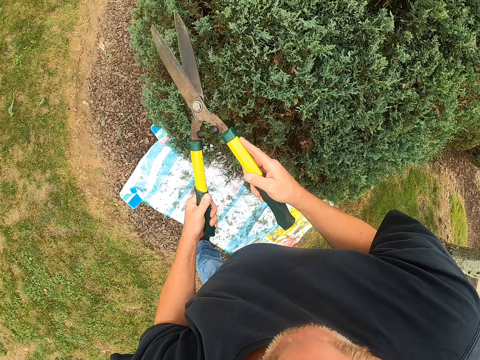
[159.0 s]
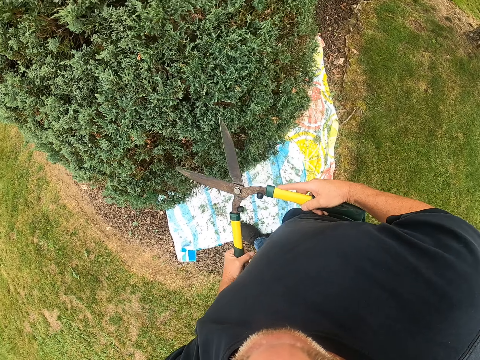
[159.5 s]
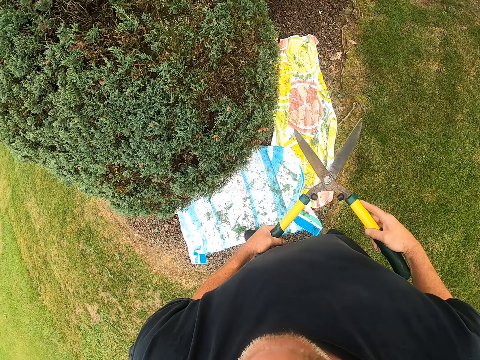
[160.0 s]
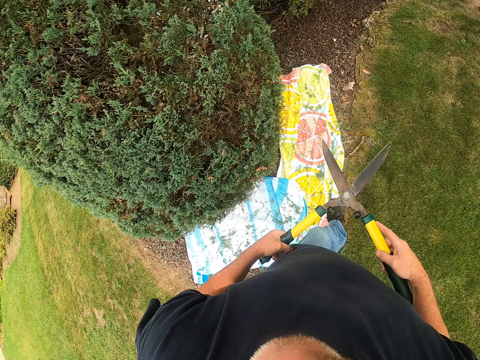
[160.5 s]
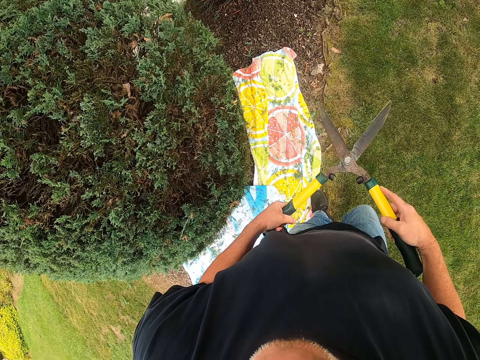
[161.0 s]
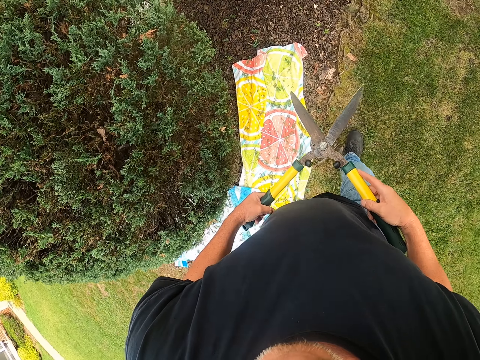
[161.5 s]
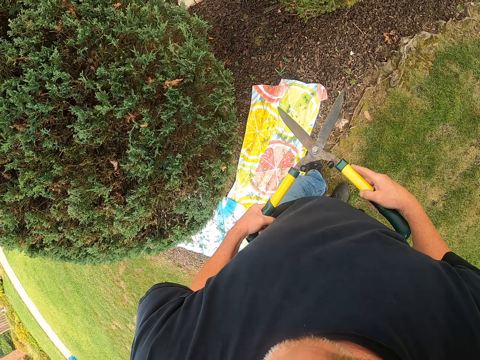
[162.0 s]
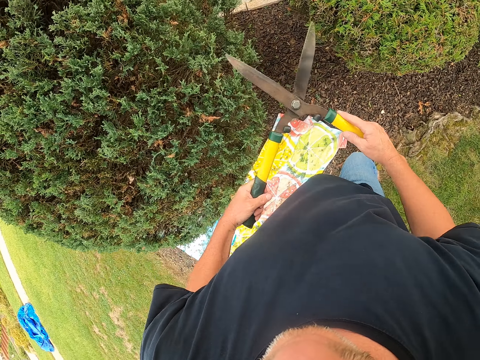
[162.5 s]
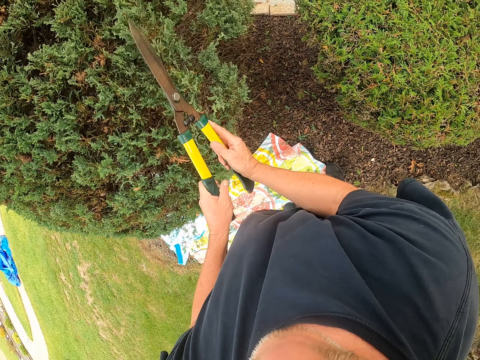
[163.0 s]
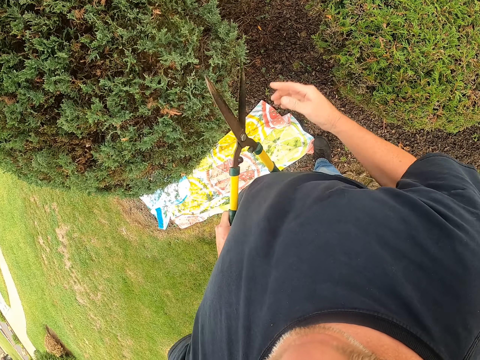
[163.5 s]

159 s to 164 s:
The camera wearer walks around. They trim a shrub with garden shears.
